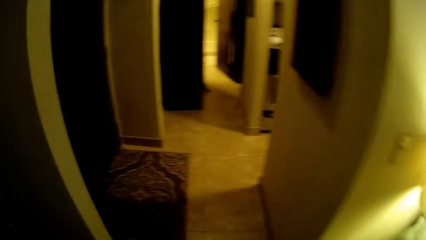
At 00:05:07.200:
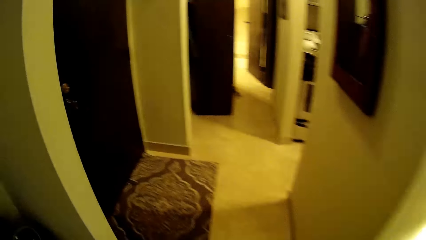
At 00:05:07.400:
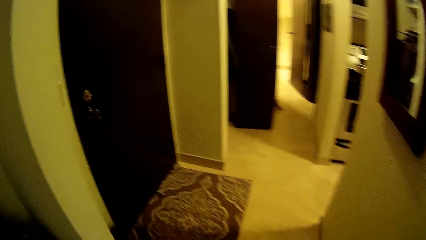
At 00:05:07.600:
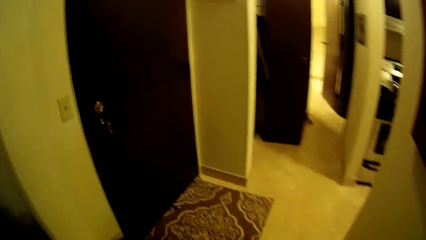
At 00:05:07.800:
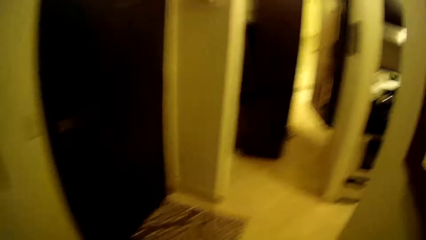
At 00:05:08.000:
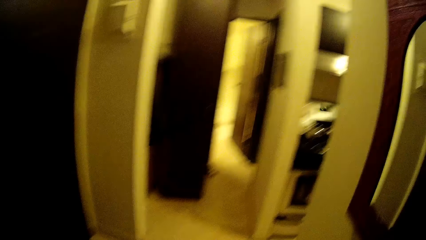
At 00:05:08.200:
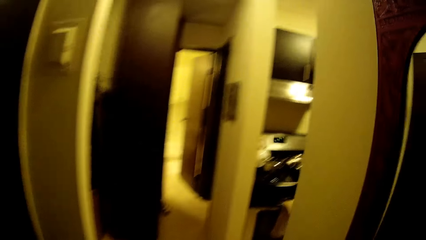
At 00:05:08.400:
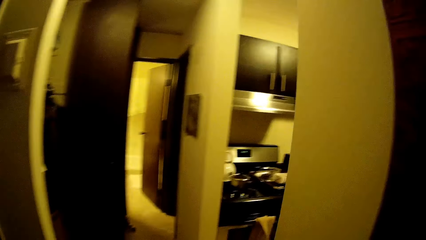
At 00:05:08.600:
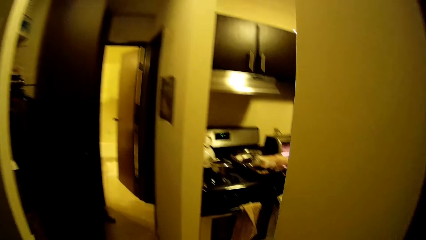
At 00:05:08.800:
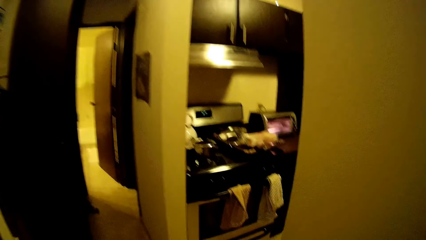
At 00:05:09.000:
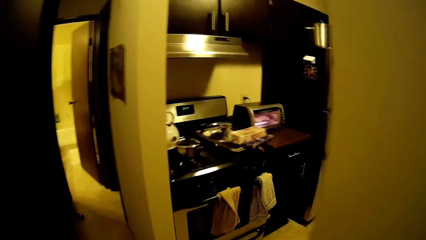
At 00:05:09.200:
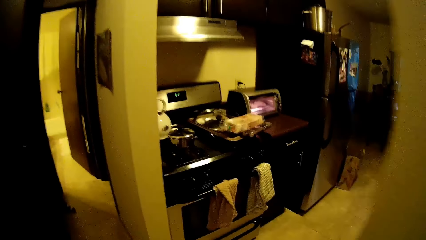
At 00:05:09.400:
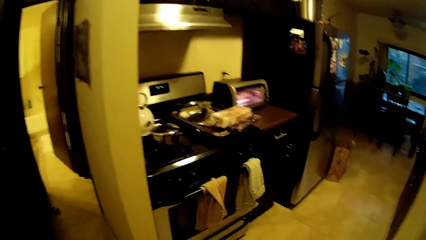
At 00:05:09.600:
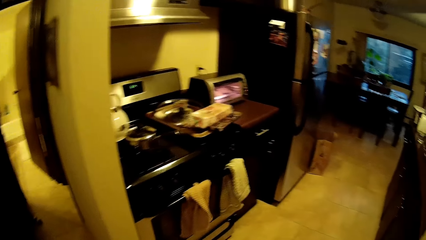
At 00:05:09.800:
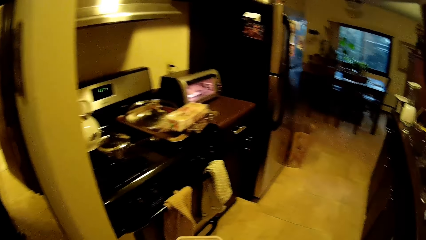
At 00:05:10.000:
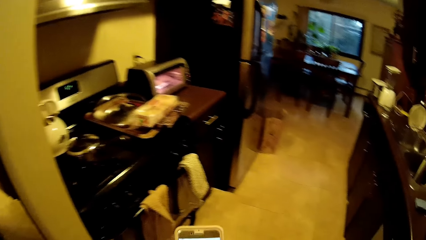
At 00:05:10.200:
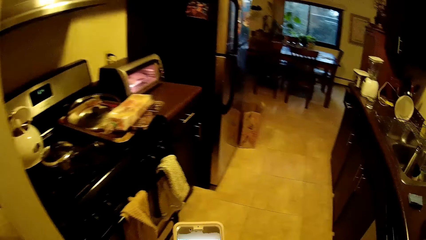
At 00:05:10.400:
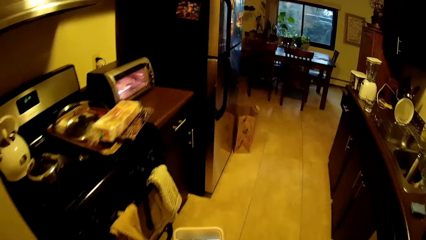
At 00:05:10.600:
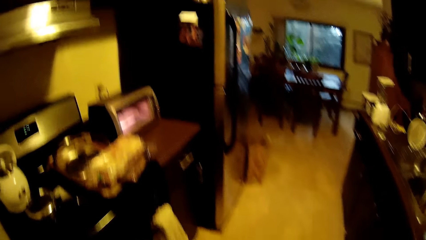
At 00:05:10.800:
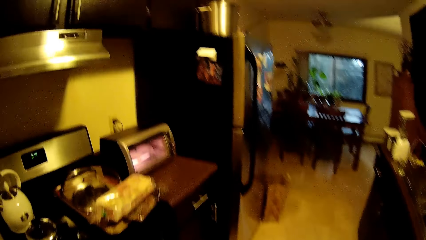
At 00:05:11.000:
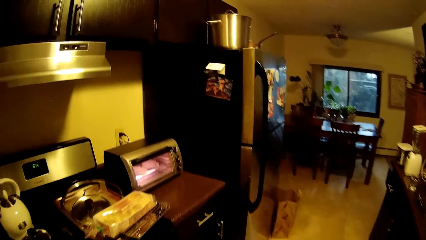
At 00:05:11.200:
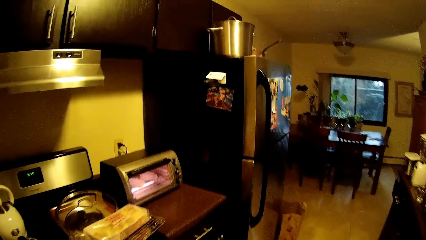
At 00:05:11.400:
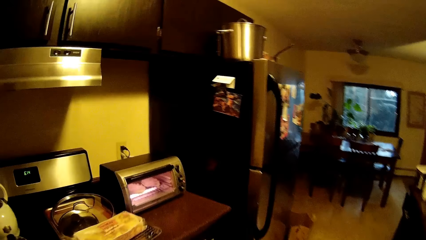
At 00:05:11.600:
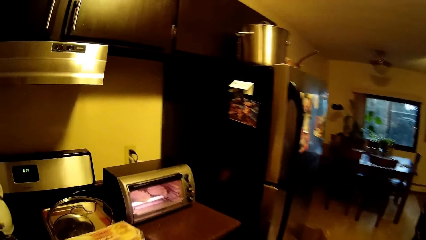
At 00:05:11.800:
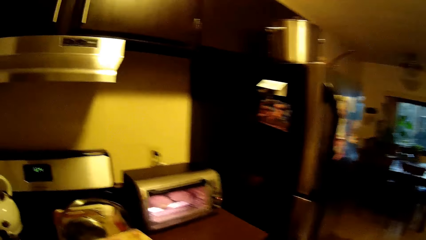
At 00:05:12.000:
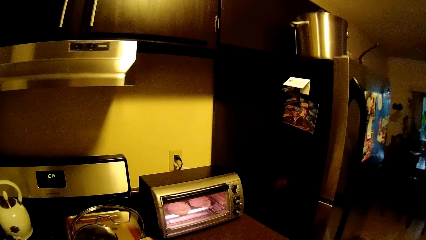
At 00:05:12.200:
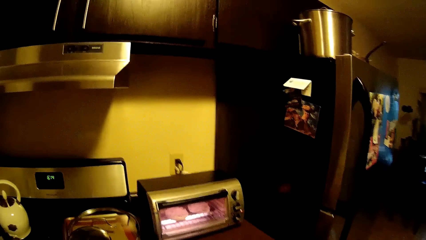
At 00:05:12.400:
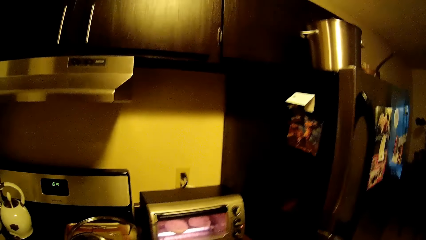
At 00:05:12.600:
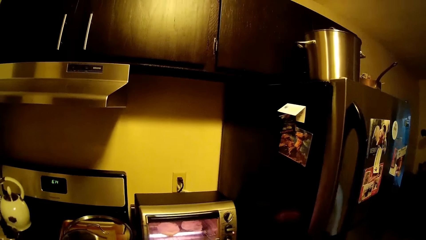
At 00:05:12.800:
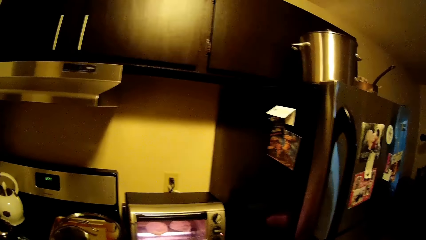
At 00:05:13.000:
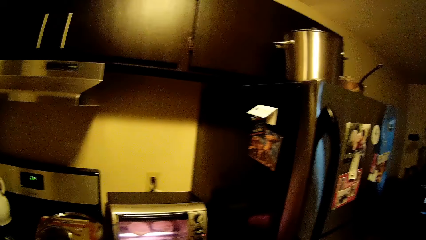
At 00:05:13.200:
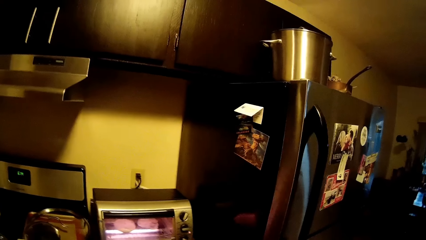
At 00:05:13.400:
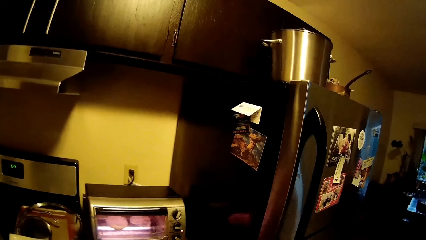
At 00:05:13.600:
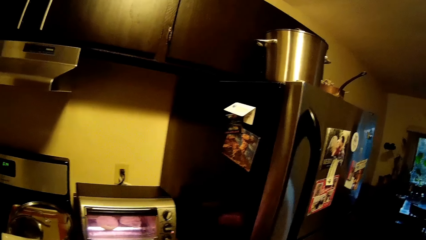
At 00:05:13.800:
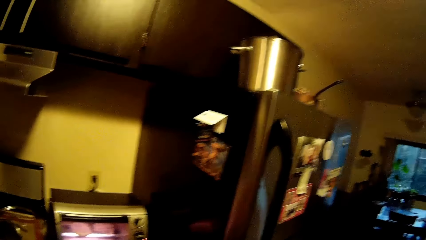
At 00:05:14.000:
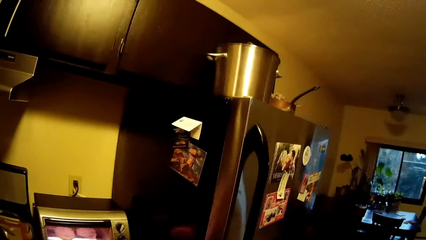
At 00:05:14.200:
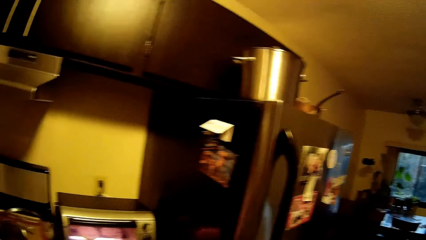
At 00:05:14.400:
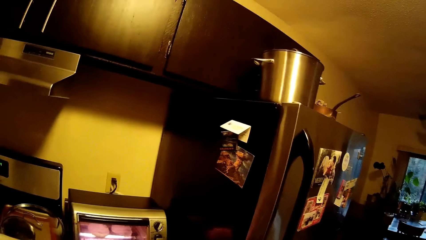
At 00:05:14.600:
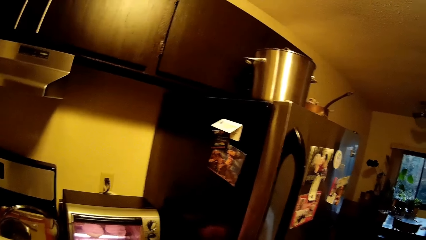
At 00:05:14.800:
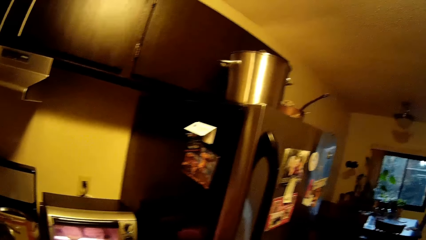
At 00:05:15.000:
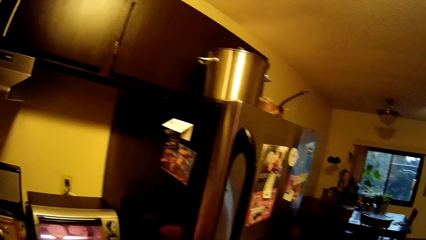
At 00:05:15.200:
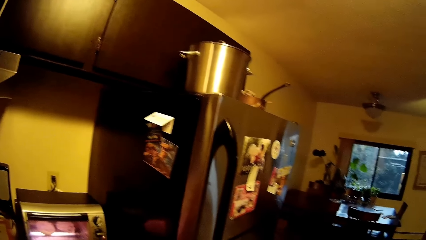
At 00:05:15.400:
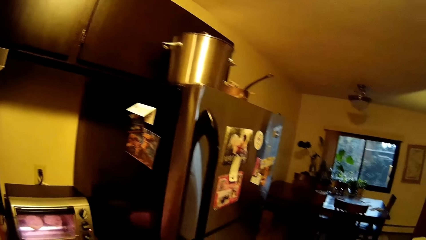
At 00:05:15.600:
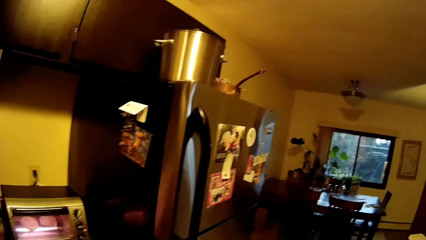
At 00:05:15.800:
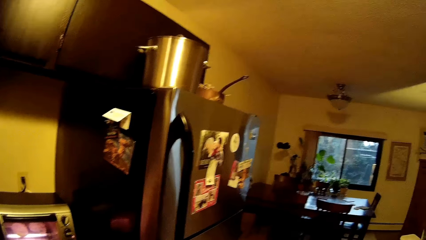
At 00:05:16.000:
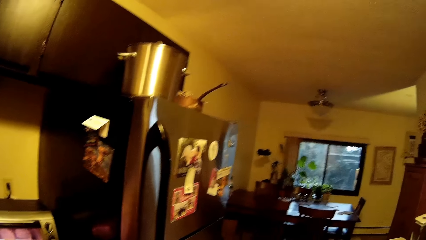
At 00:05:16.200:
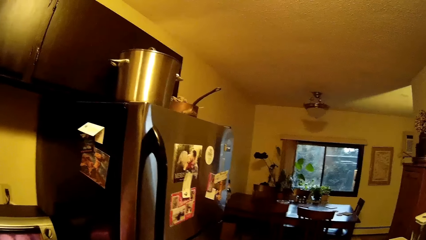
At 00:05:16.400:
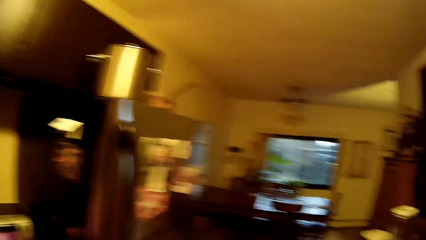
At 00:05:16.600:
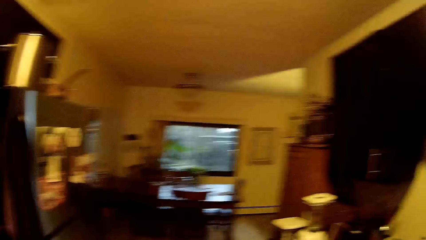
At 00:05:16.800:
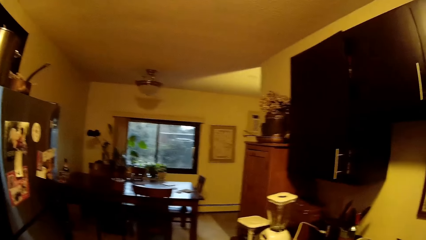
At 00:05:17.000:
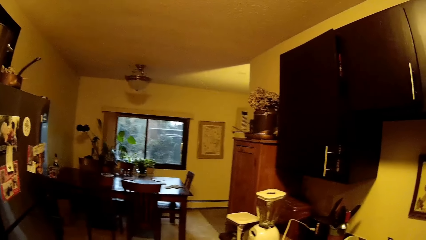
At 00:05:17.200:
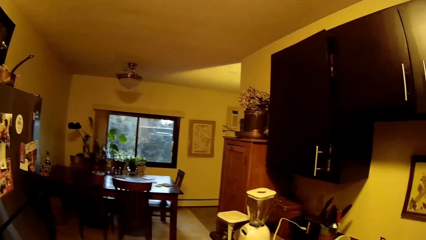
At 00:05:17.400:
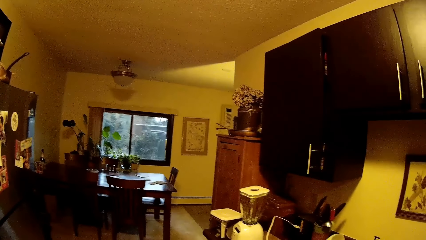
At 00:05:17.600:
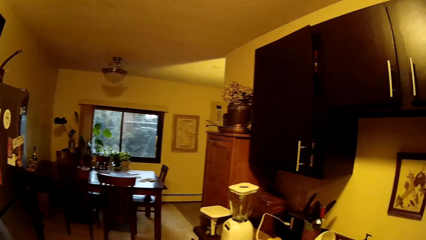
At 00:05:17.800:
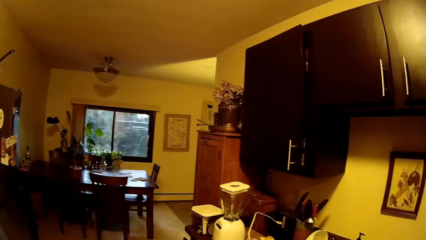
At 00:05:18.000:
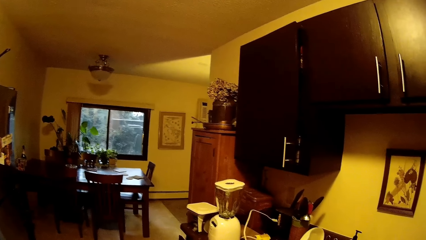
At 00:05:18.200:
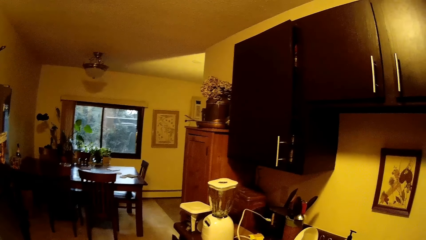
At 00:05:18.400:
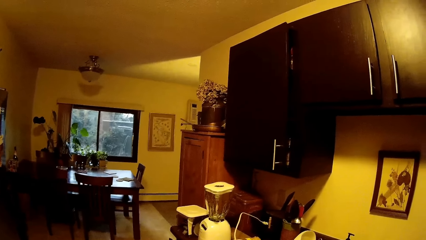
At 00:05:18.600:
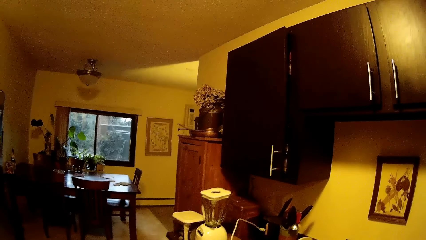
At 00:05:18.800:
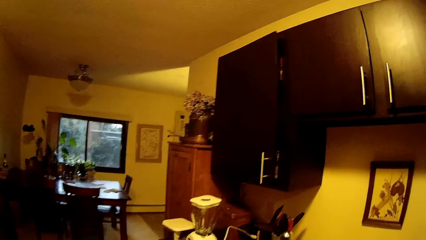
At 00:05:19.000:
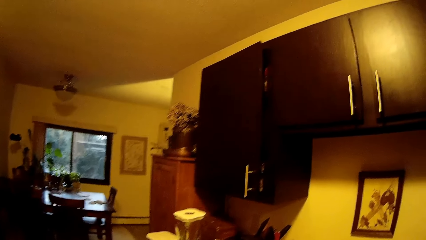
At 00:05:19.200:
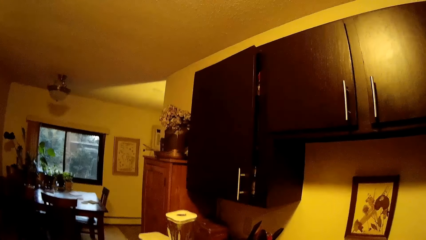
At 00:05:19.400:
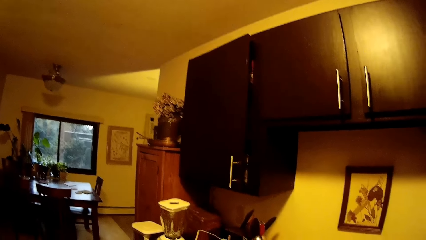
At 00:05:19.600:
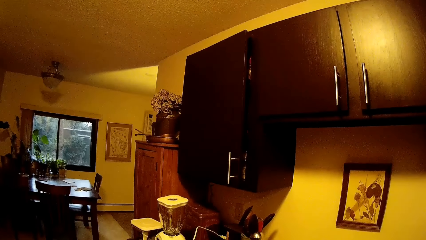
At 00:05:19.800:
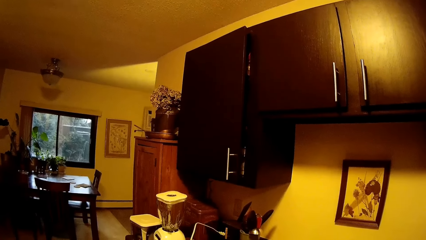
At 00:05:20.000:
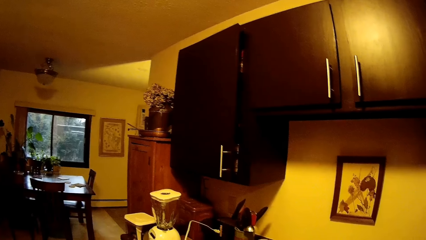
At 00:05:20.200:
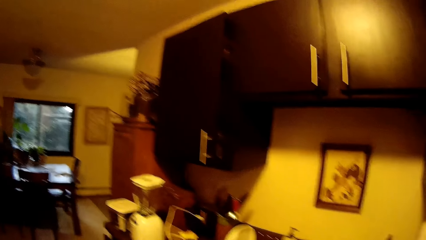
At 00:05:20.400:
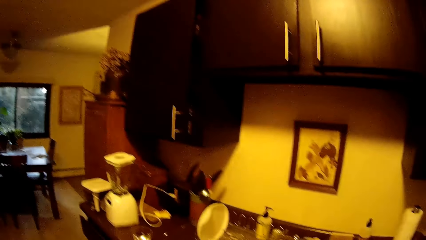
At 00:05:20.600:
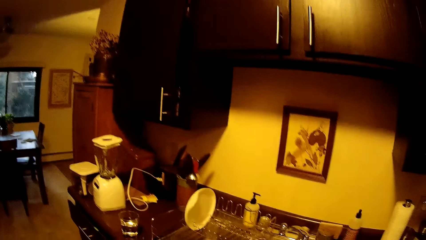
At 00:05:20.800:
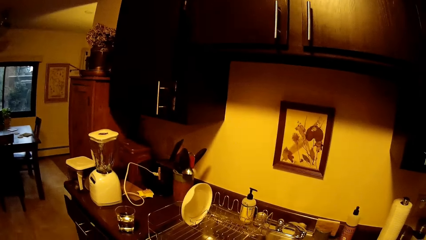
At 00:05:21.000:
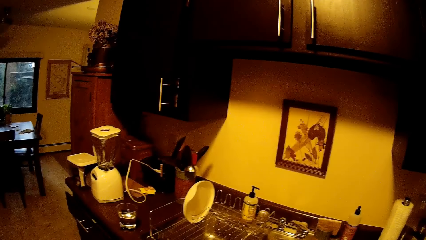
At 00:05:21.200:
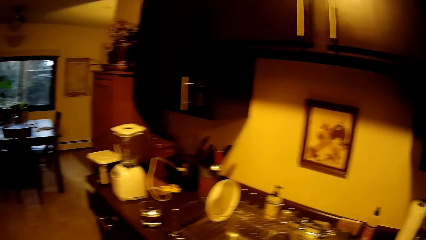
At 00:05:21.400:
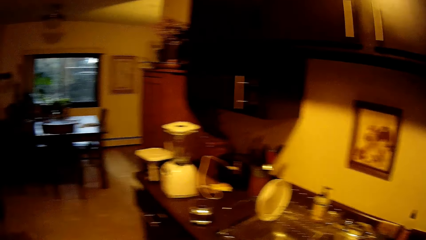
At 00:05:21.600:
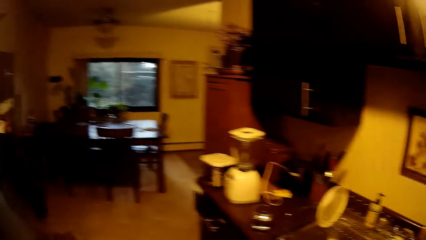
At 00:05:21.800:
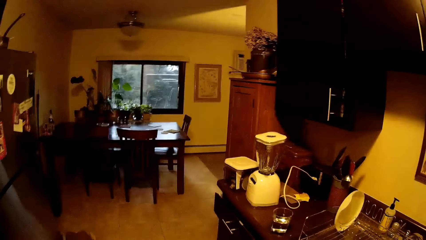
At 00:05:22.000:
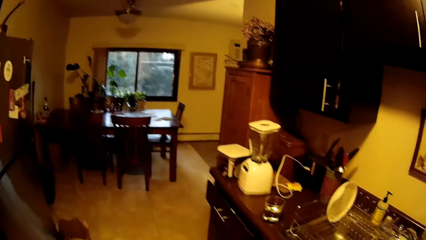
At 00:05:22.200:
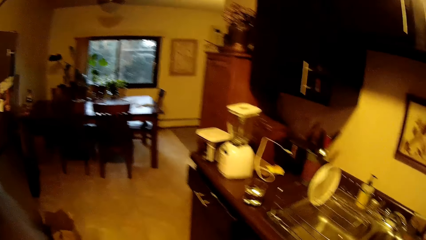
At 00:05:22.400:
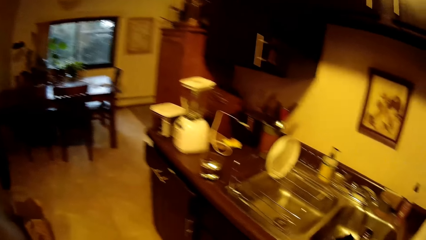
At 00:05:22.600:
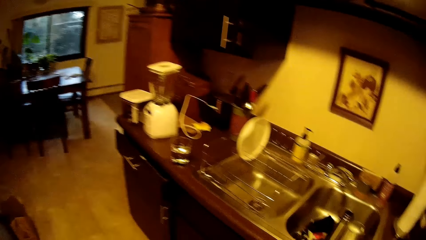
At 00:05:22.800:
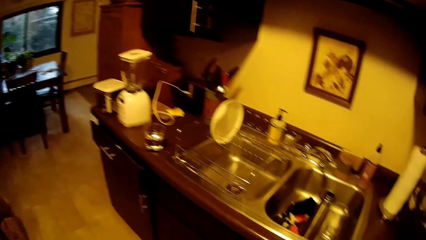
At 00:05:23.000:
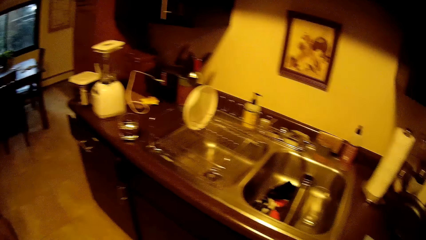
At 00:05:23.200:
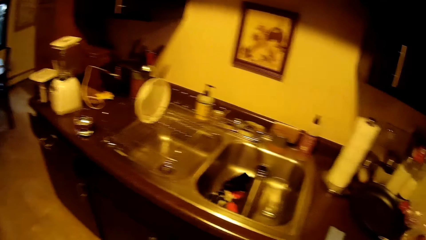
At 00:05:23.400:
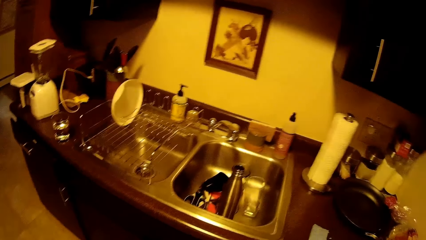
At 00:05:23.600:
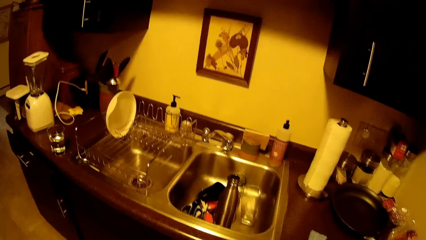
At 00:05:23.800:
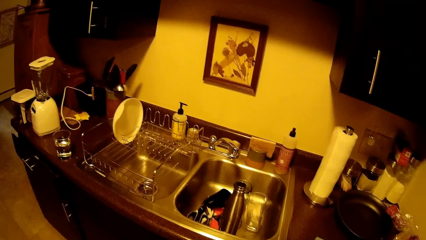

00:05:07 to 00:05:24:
The camera wearer looks around a room. They walk around the room.
